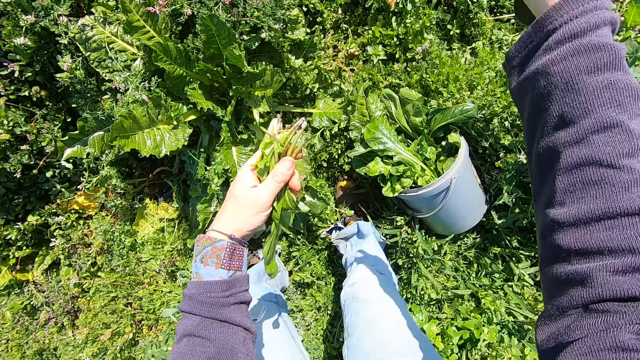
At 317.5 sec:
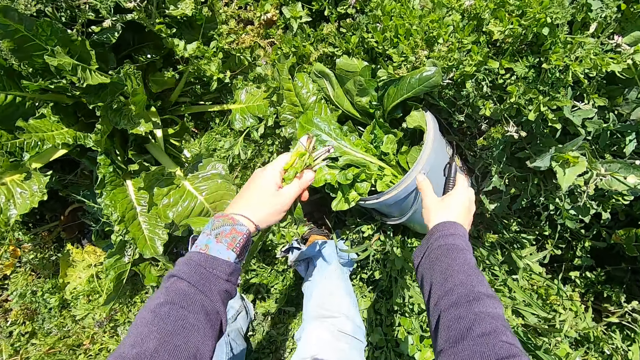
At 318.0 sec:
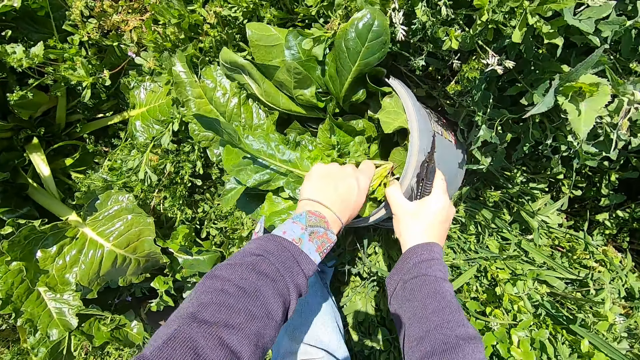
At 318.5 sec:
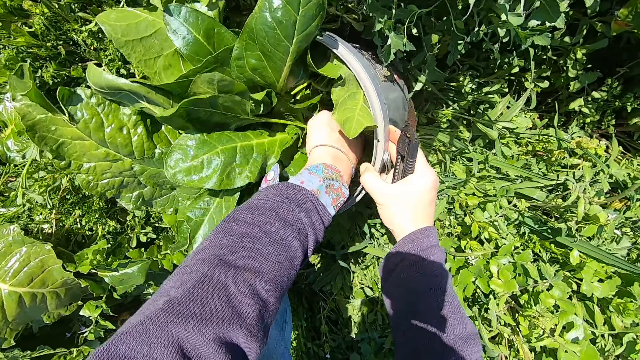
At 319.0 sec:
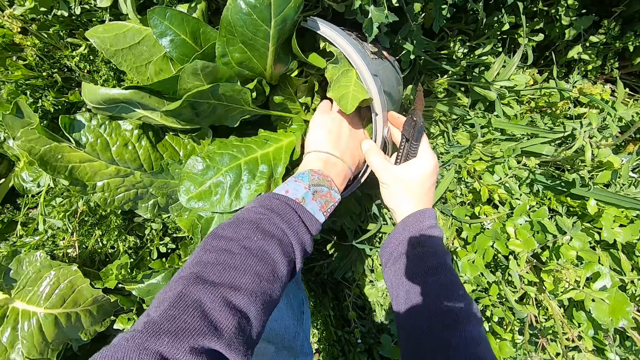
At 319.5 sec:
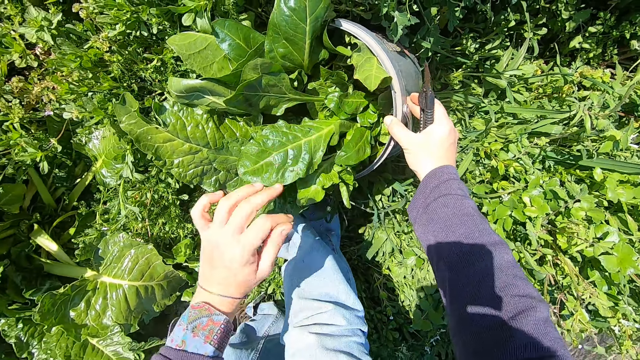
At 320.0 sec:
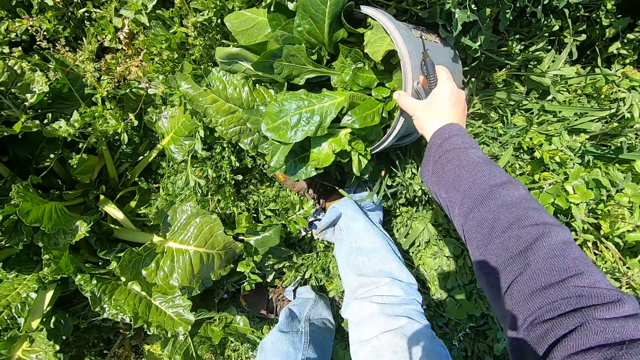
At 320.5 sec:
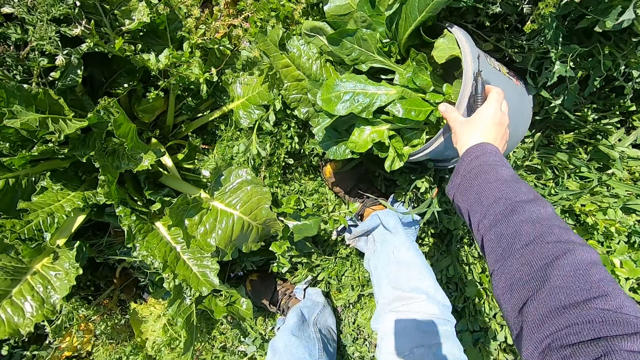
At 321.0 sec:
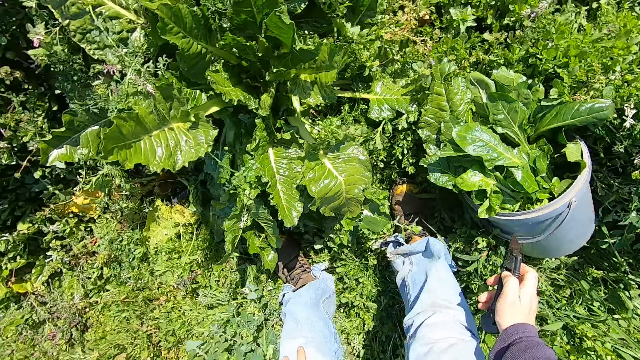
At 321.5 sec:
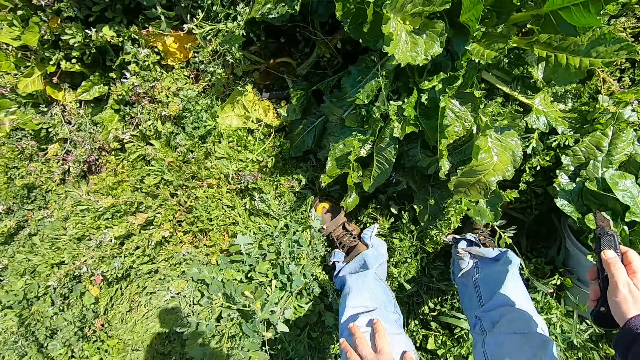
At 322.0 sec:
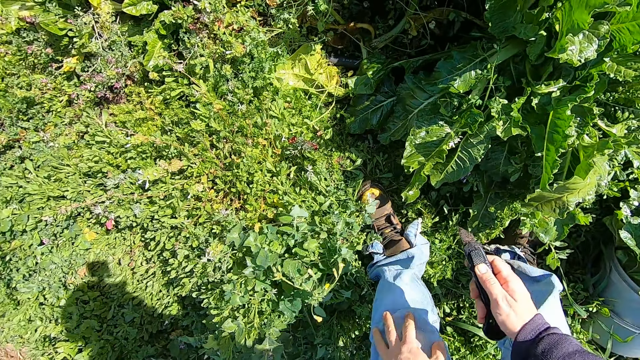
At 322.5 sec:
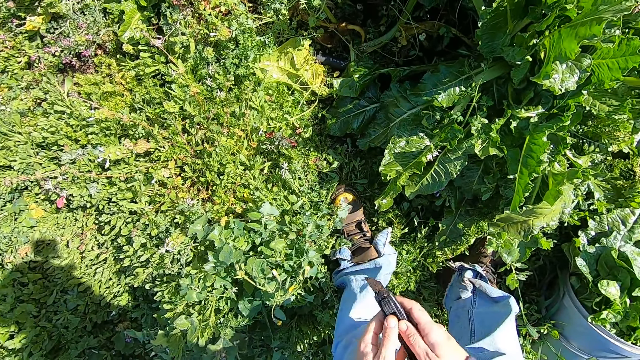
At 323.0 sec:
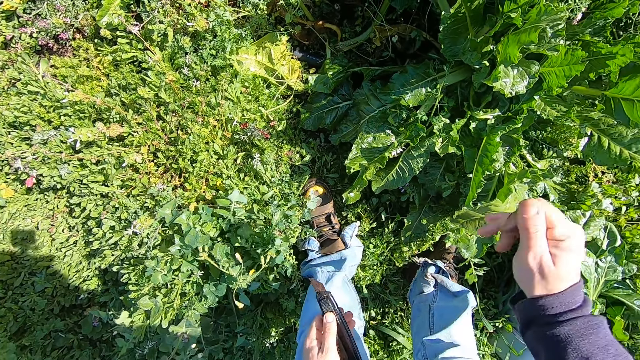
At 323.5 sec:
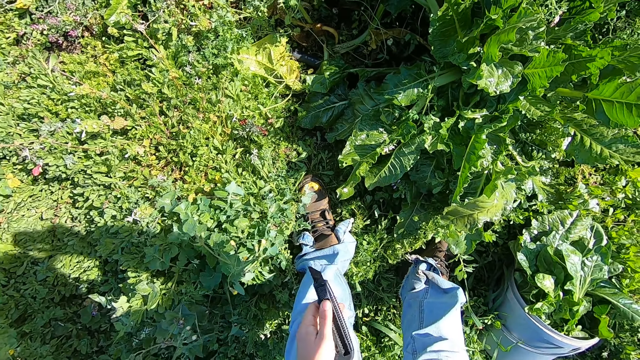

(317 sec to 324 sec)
The camera wearer bends. He moves the bucket with his right hand. He holds the bucket. He puts the spinach in the bucket. He removes his hand from the bucket and removes the other hand from the bucket. He turns the other direction. He touches his jean trousers with his left hand. He passes the cutter knife from his right hand to his left hand. He adjusts the camera. He touches the camera.
